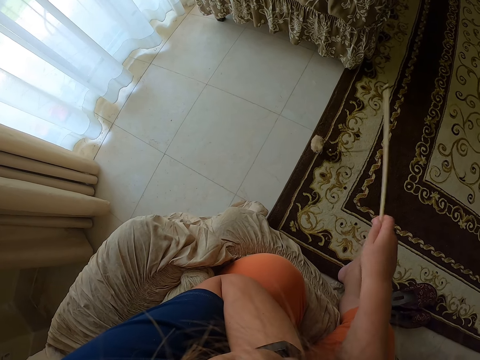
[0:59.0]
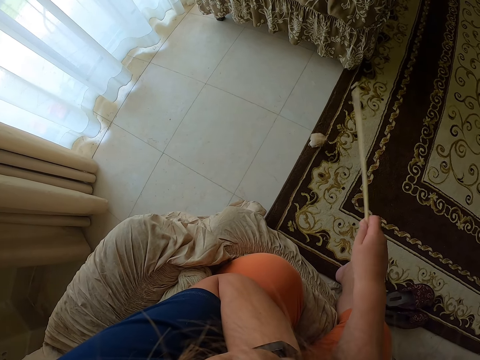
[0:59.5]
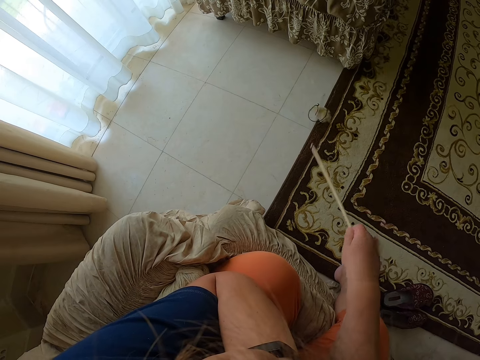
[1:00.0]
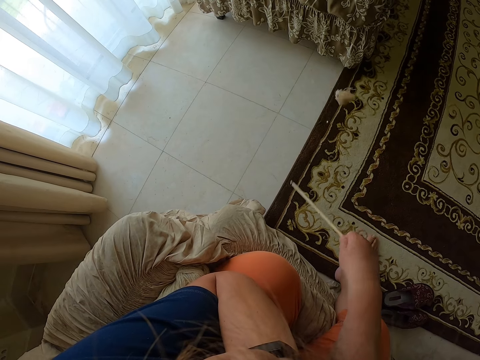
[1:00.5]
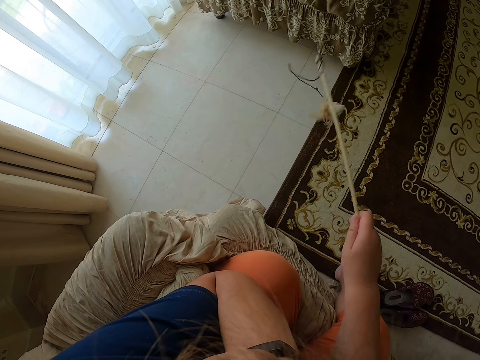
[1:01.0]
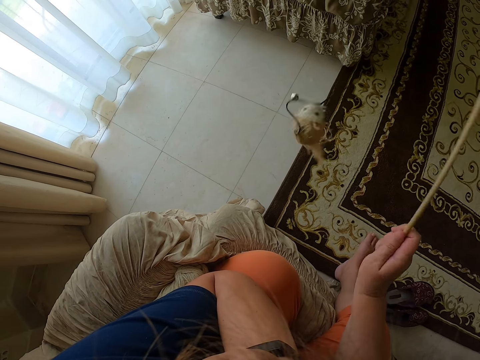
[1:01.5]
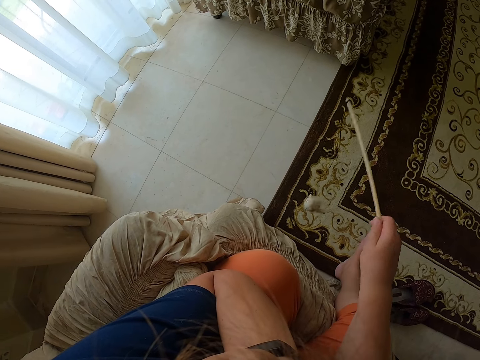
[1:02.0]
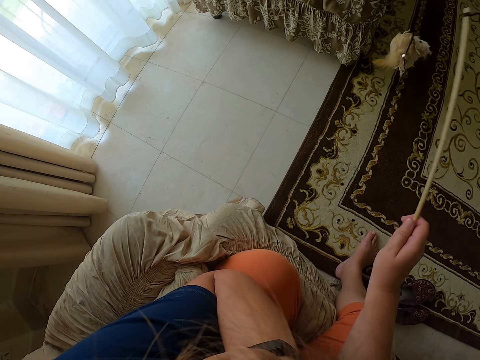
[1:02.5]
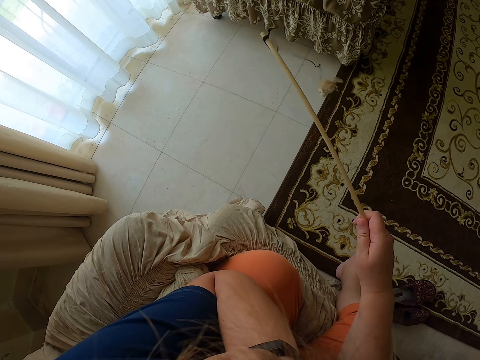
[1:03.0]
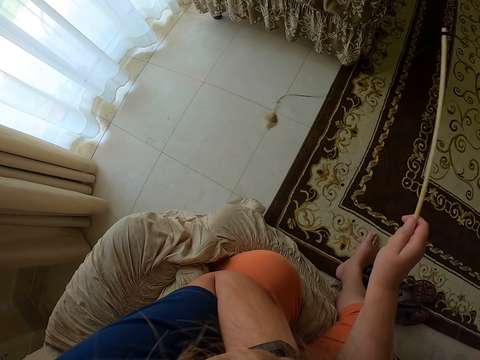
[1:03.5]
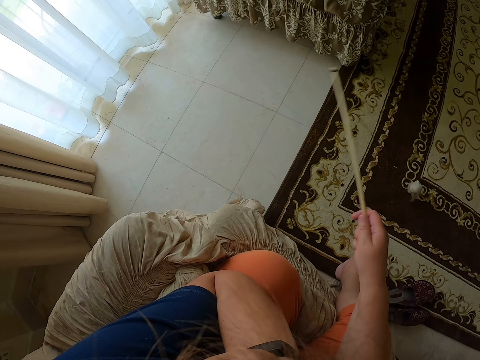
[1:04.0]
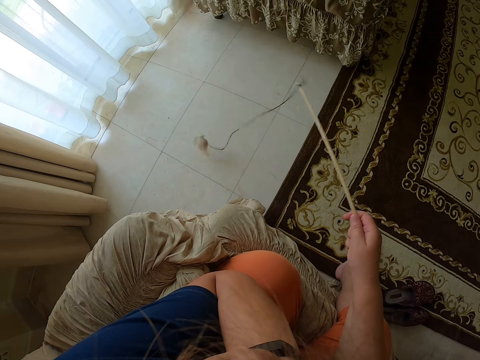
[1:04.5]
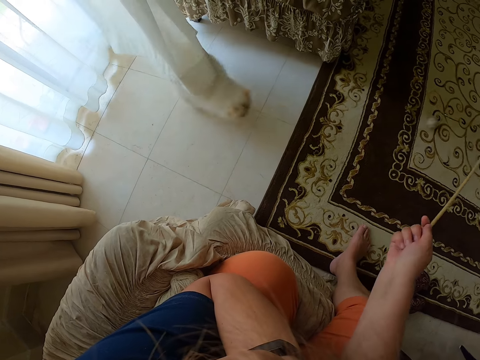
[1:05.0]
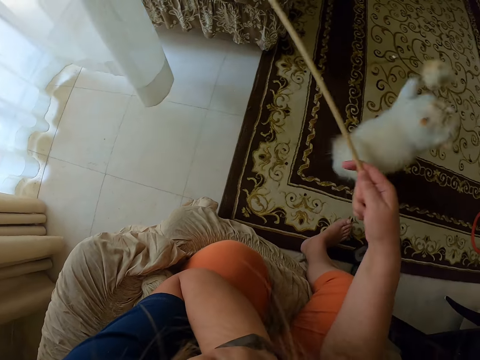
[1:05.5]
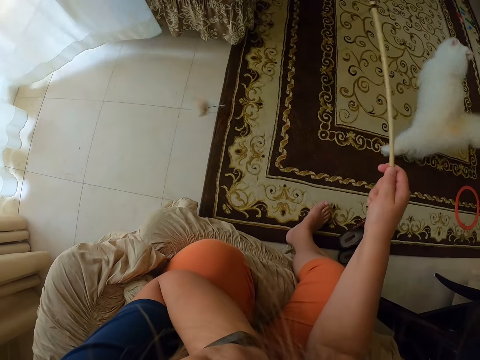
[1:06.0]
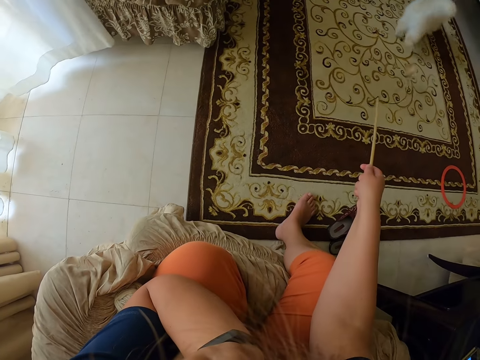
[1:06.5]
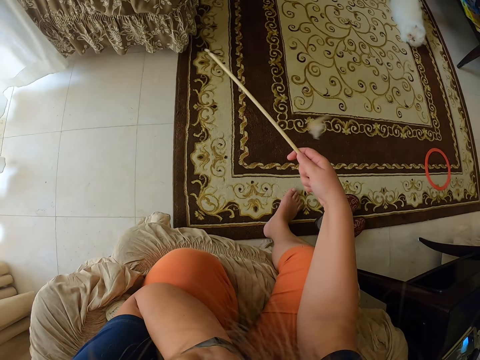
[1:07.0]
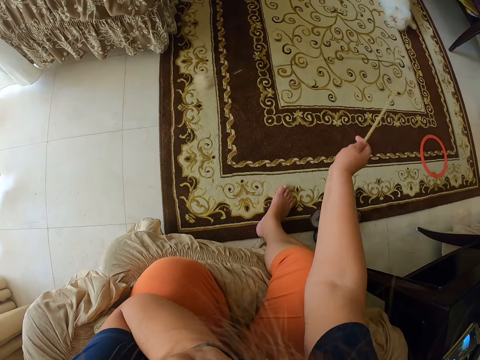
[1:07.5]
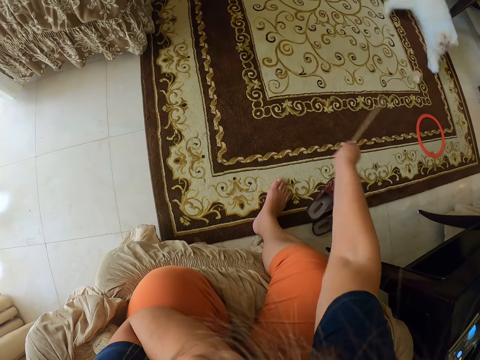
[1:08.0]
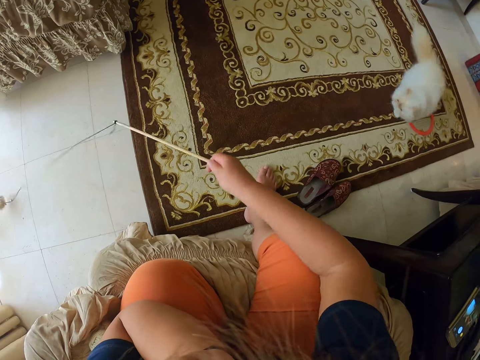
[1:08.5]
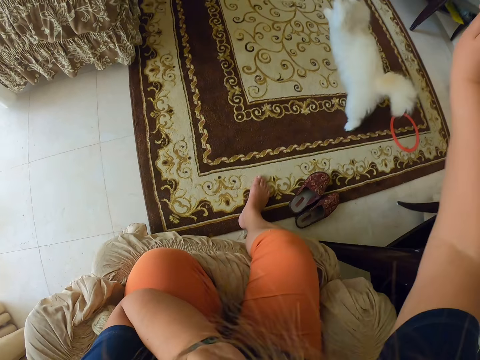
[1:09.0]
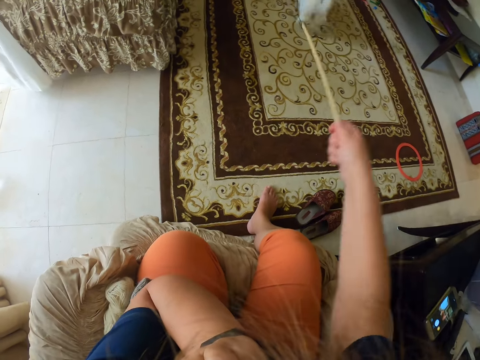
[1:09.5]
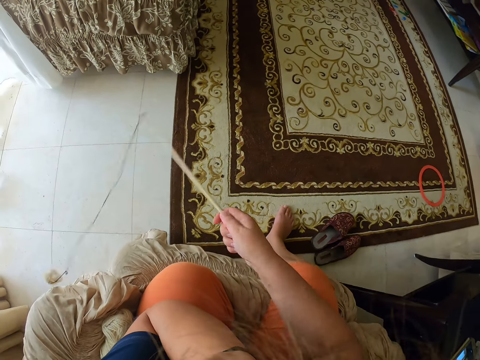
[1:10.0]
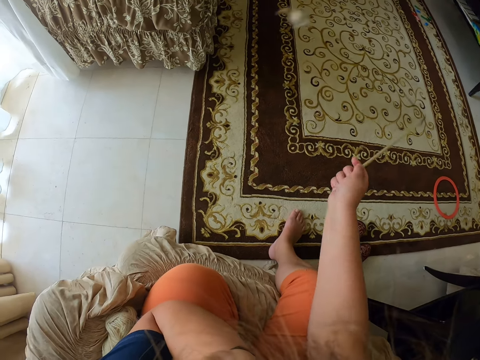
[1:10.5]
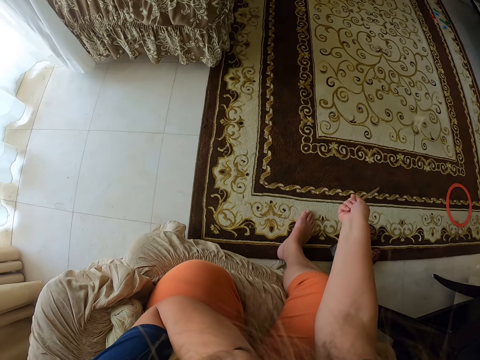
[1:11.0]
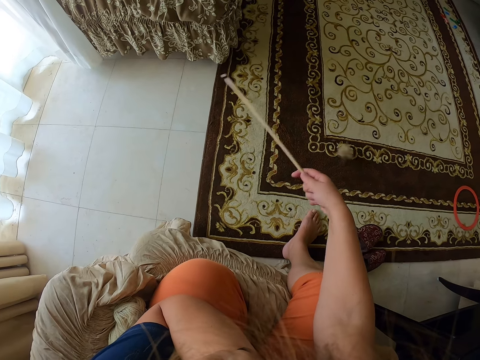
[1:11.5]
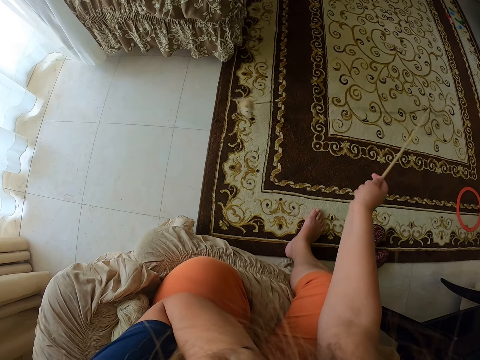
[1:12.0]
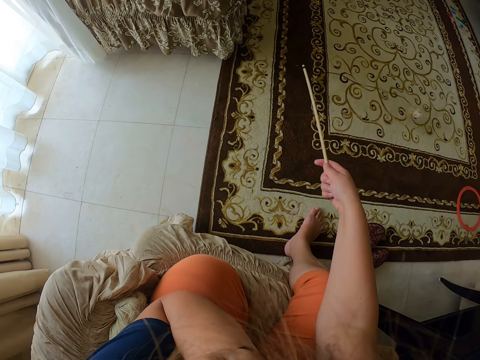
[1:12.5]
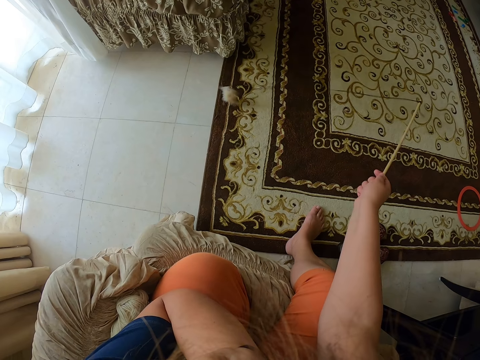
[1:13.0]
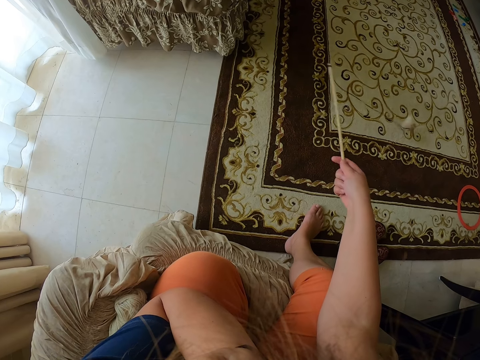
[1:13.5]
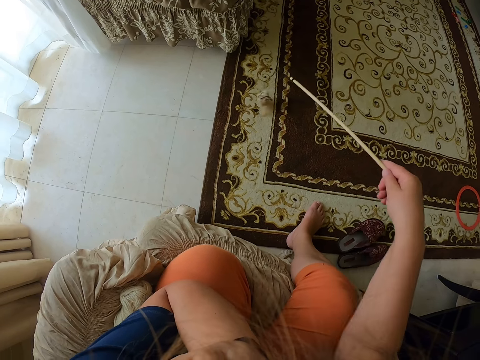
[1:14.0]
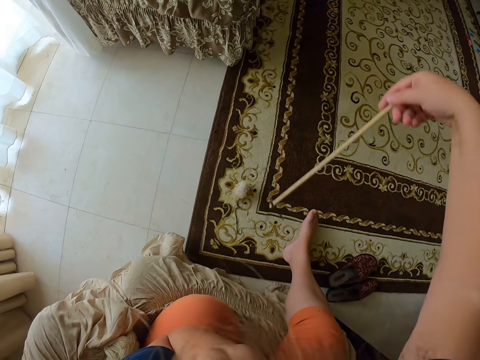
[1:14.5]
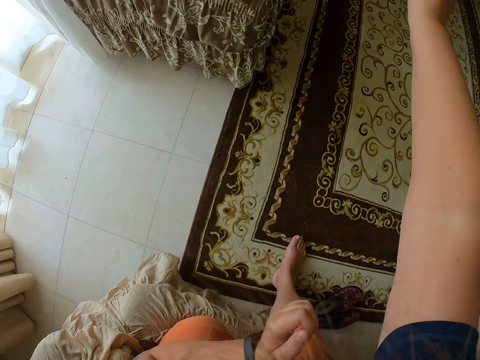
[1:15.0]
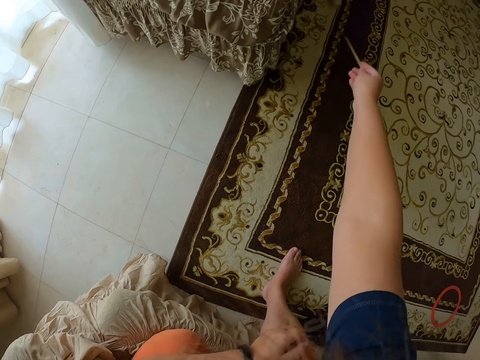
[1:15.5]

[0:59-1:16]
The camera wearer plays with the cat. They play with the wooden stick.

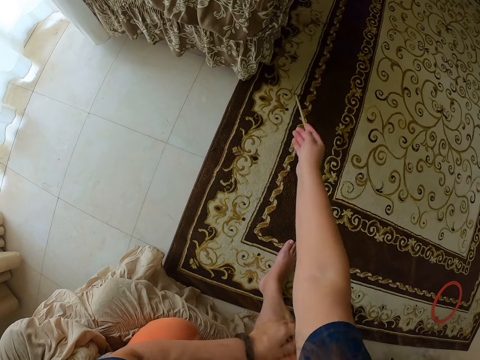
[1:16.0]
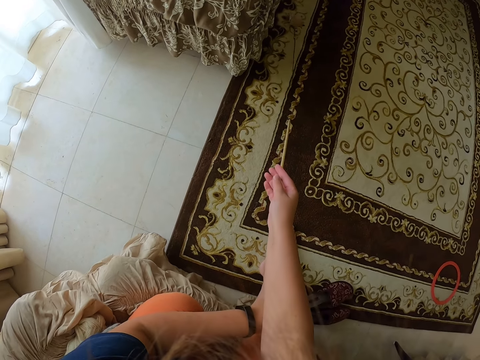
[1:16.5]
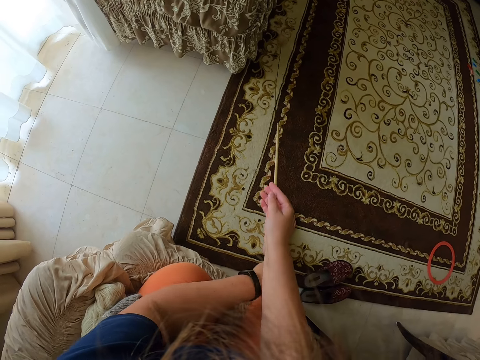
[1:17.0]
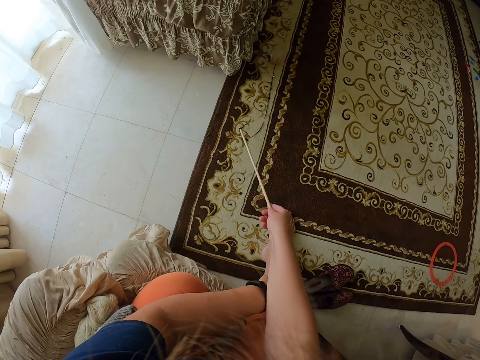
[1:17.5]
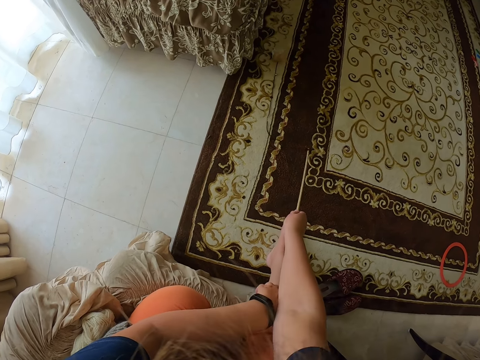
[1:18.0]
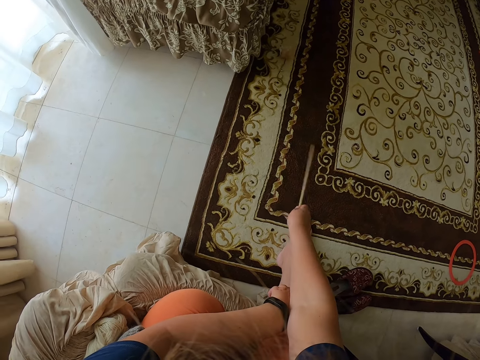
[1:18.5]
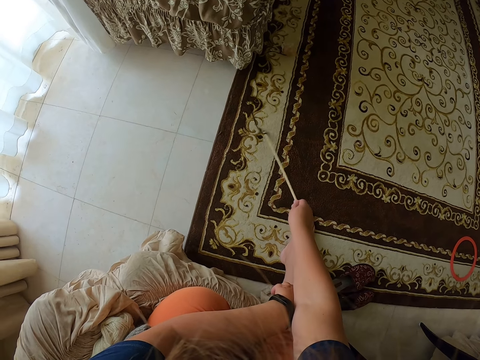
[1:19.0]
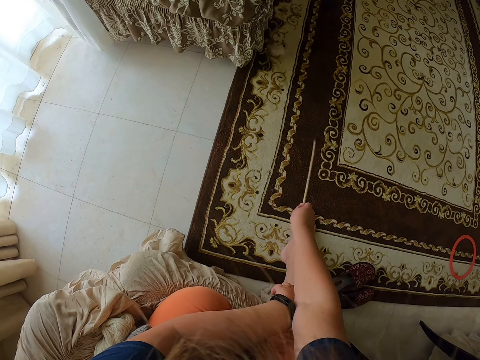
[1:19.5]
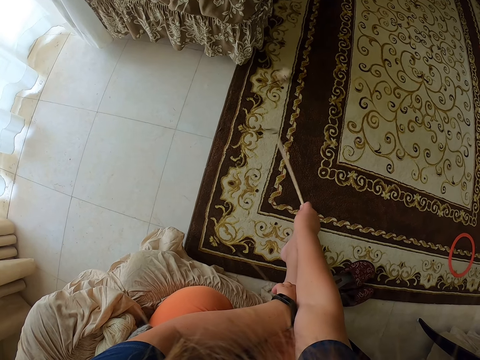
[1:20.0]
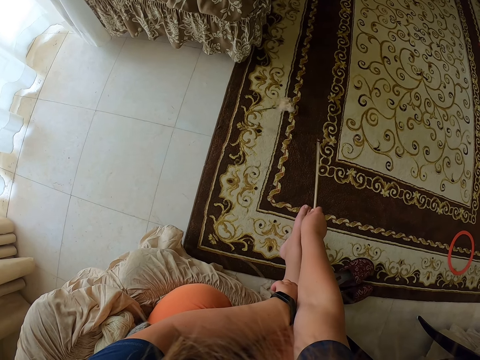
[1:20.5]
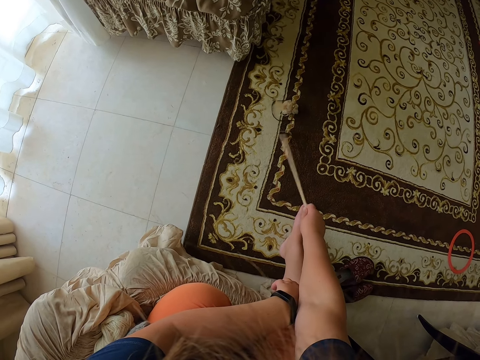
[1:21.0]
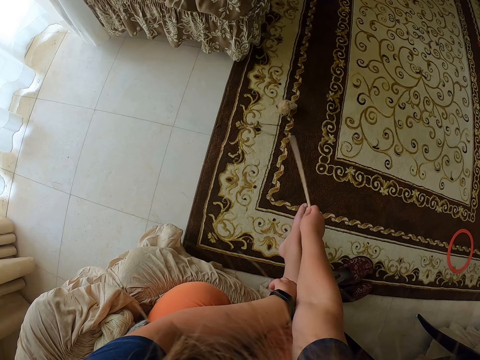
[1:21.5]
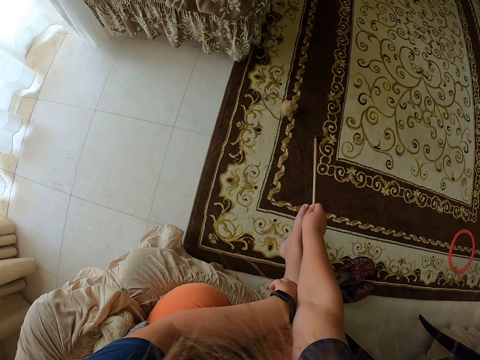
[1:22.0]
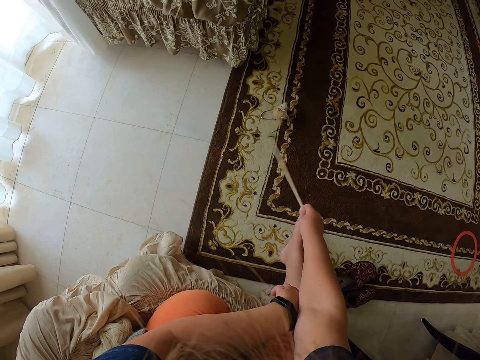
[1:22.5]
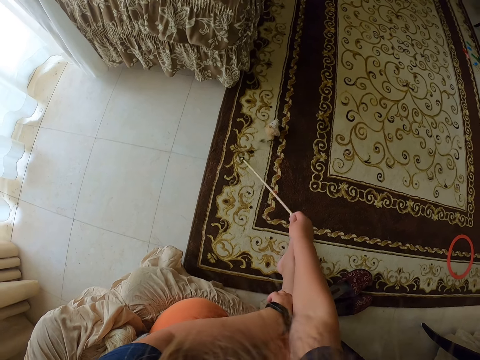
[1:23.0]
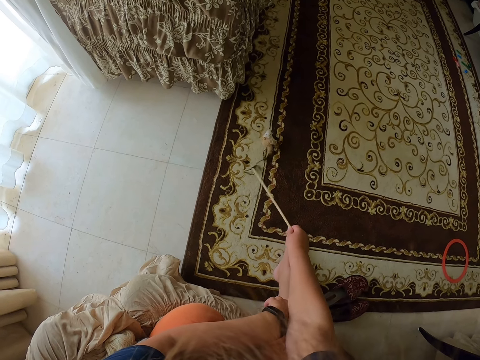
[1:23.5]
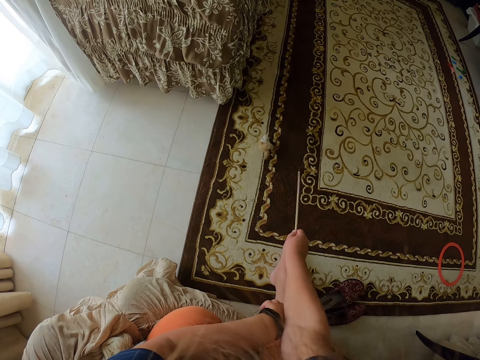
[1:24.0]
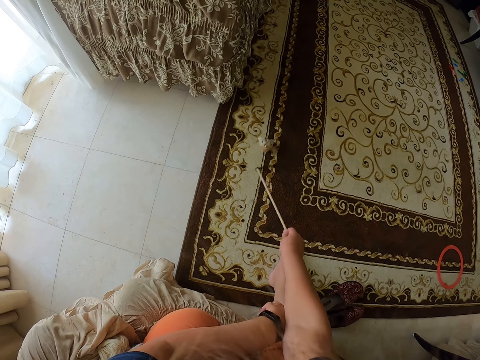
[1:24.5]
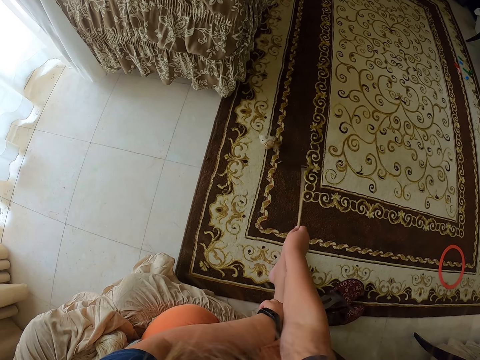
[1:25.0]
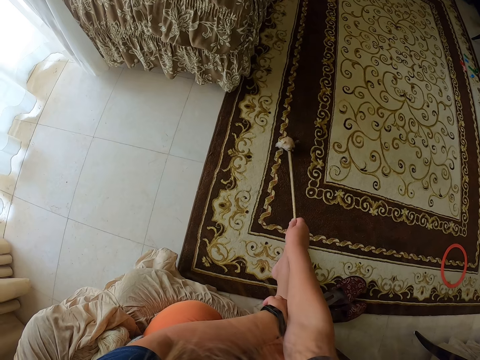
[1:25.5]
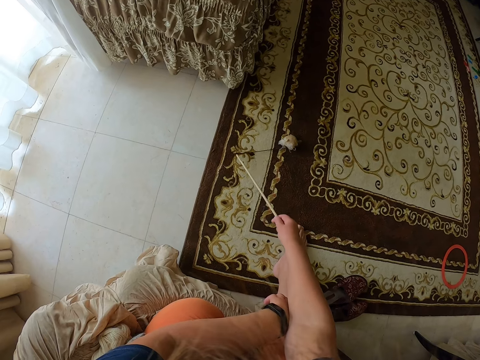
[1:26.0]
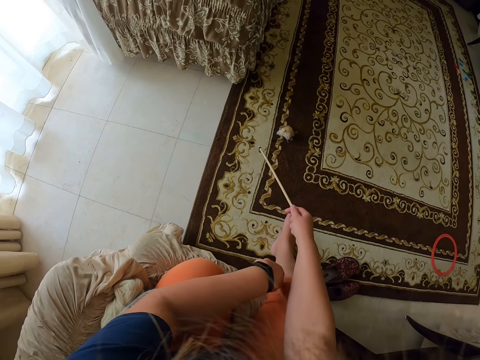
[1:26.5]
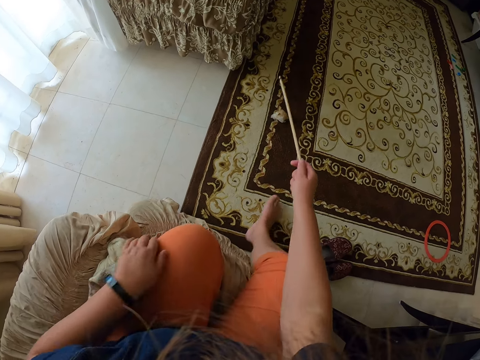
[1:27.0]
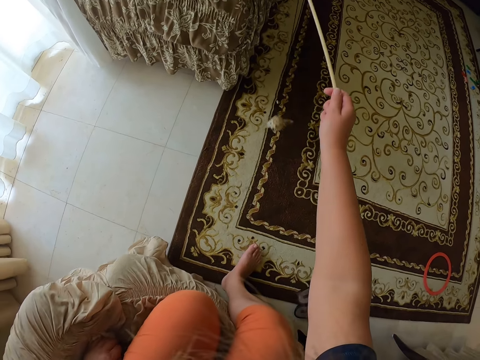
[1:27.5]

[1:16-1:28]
The camera wearer plays with the cat. They swing something on the stick.
